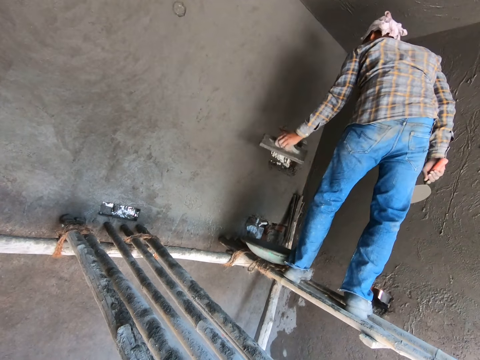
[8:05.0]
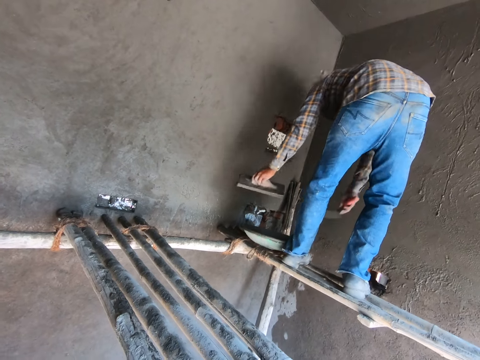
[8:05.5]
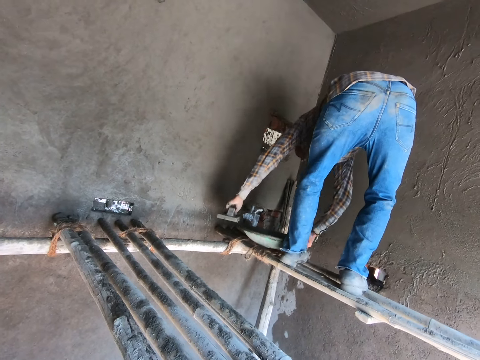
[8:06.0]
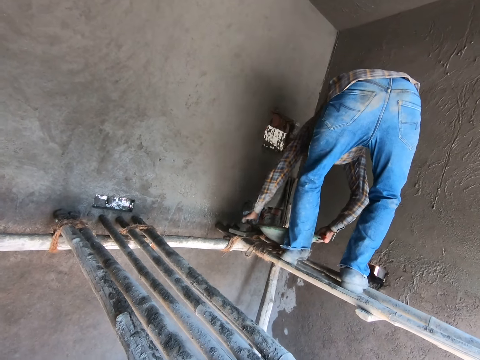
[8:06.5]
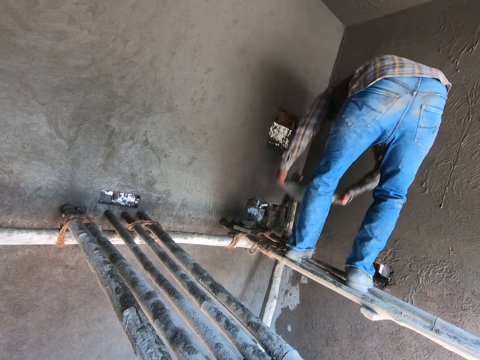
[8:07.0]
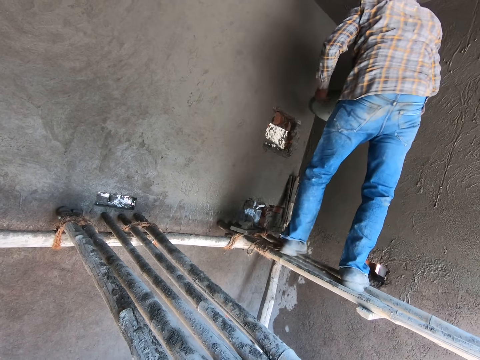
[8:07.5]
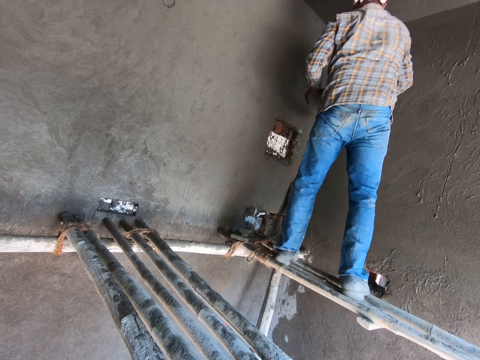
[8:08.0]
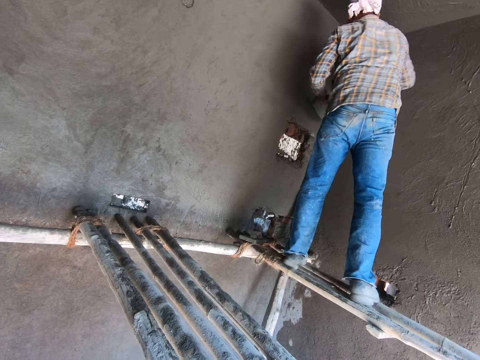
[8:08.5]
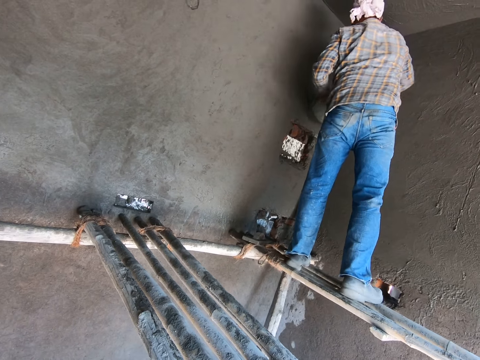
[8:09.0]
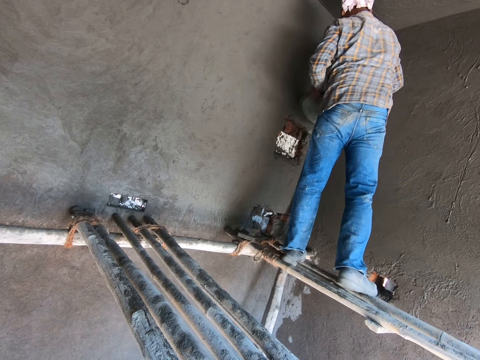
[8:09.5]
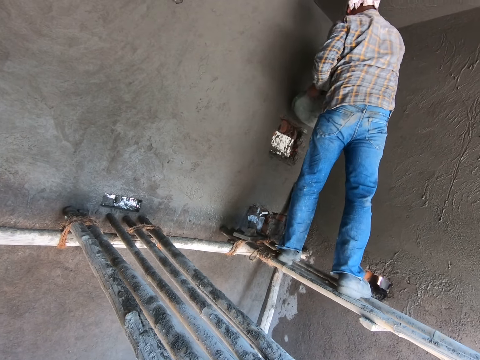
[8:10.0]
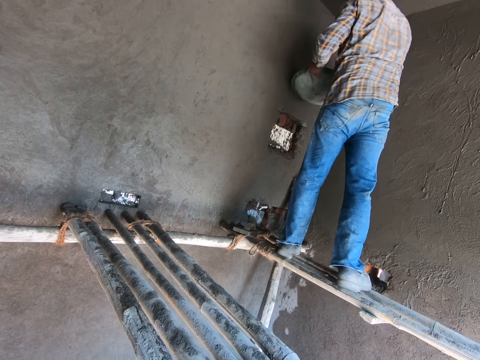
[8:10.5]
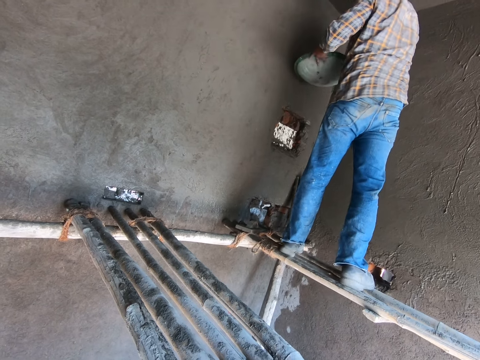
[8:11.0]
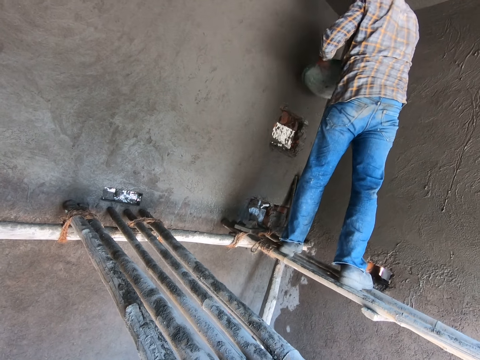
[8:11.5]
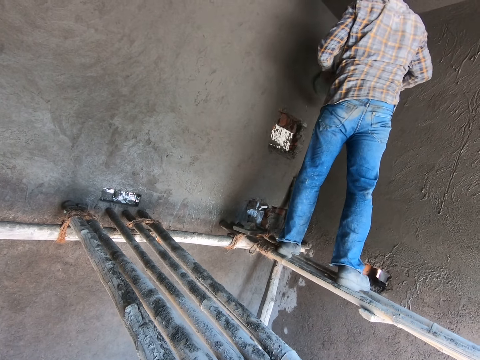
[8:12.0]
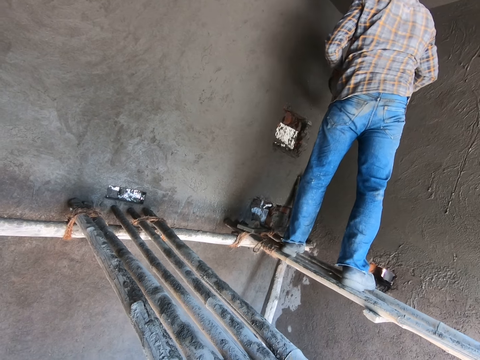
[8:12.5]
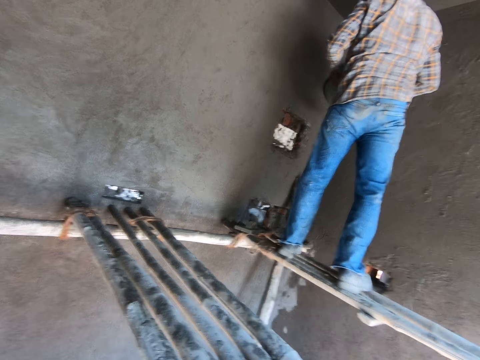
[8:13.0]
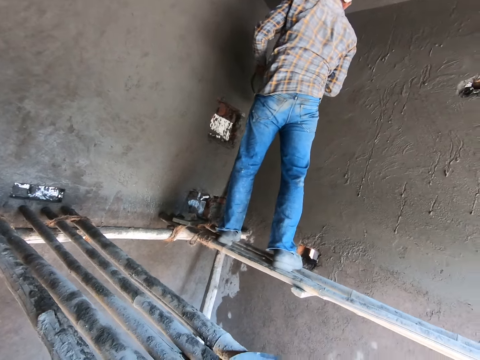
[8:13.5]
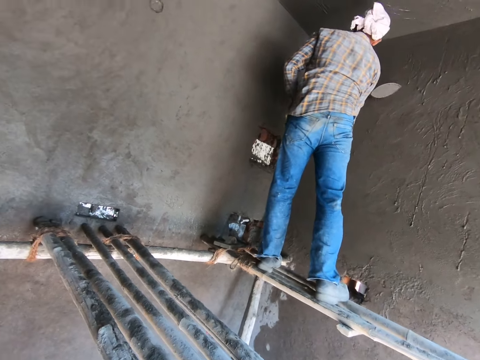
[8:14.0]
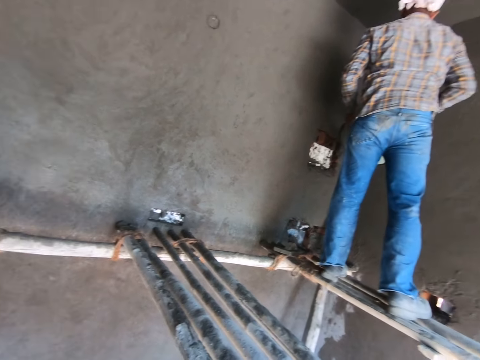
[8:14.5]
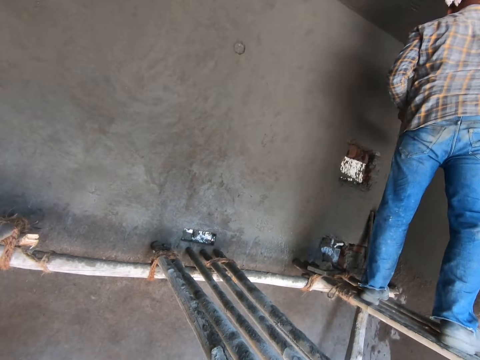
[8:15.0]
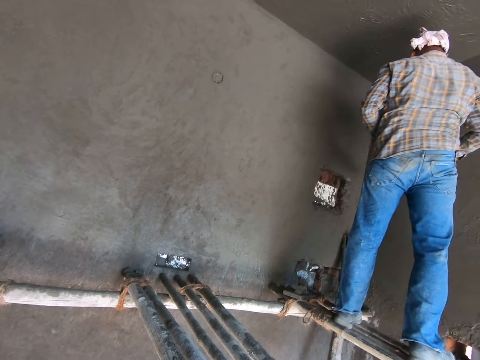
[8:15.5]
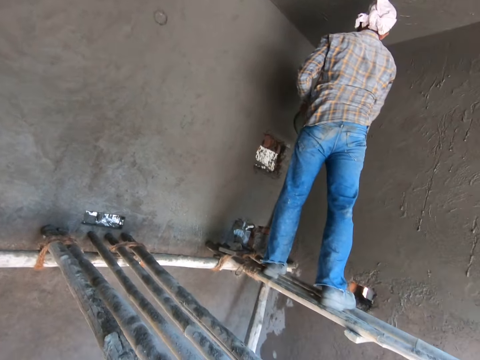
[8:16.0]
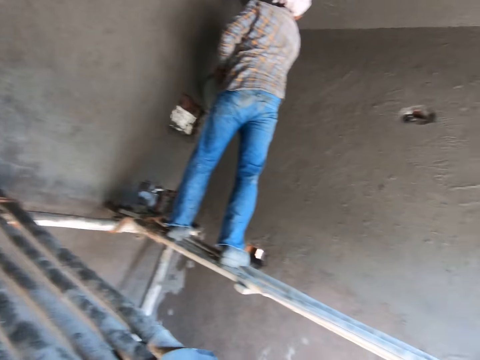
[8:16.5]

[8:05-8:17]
A man puts the float on the poles and takes the head pan or concrete pan from the pole. The man applies the cement mortar on the wall.

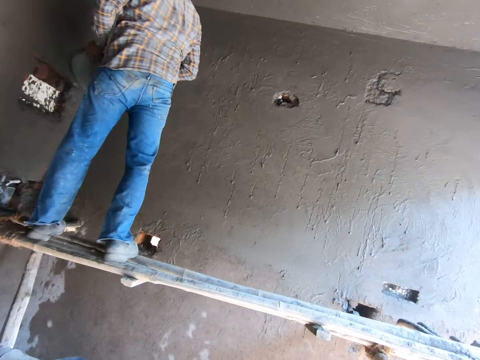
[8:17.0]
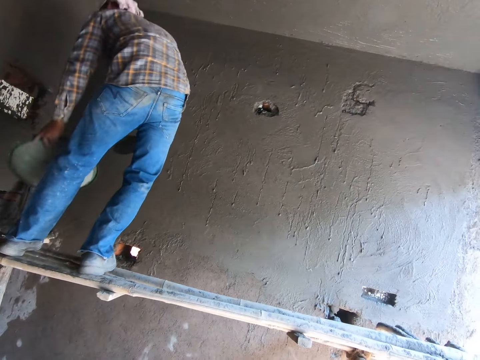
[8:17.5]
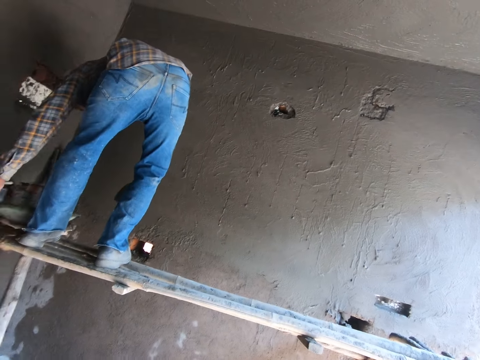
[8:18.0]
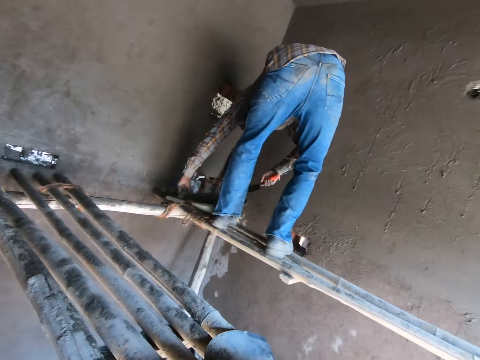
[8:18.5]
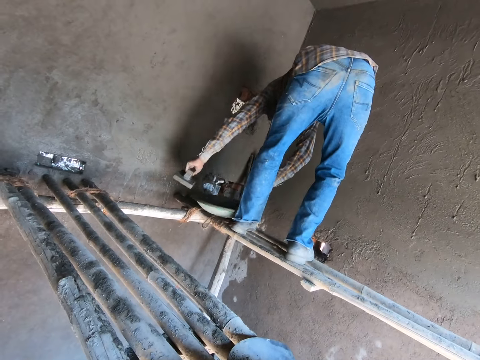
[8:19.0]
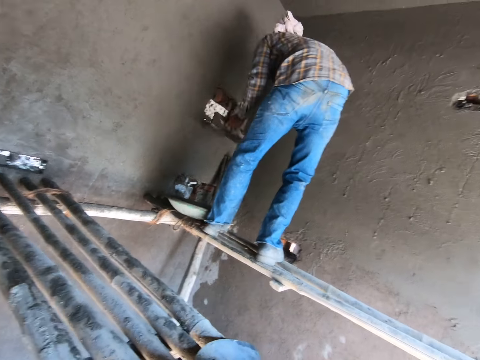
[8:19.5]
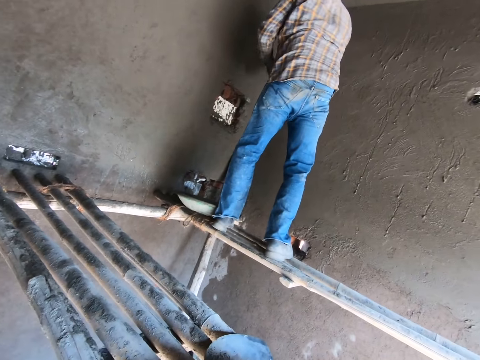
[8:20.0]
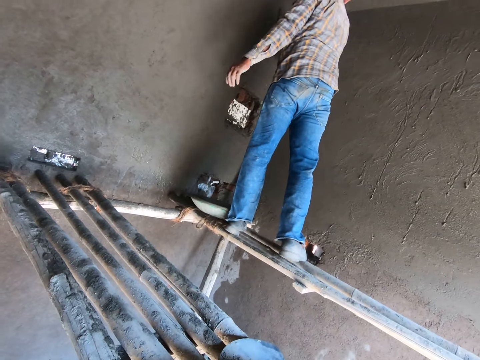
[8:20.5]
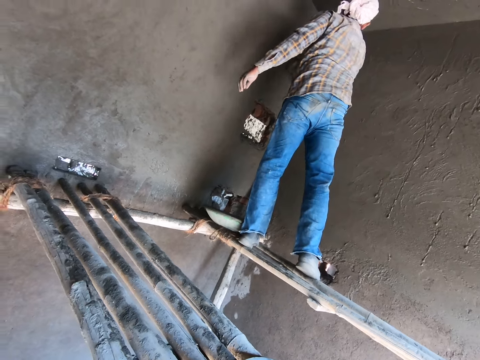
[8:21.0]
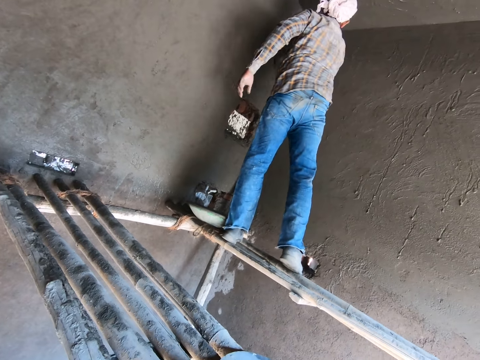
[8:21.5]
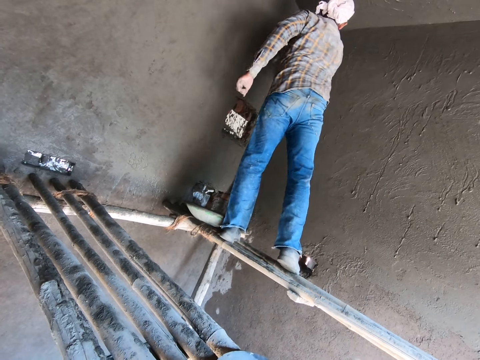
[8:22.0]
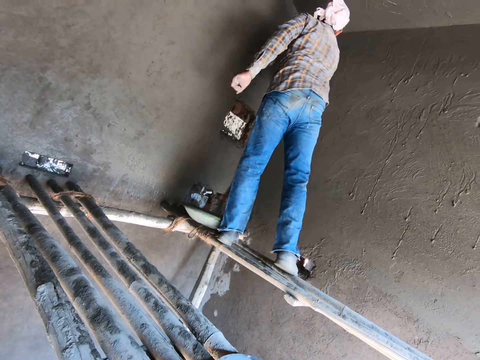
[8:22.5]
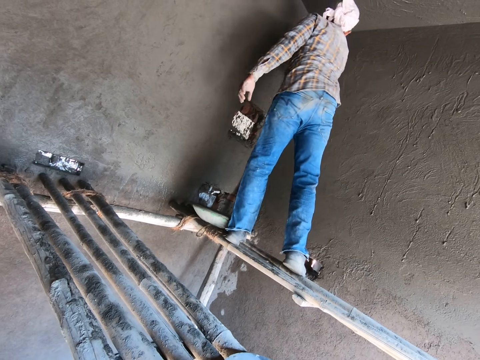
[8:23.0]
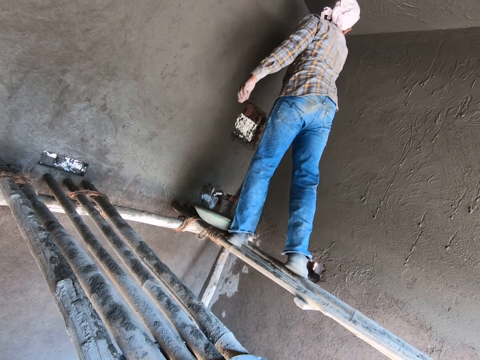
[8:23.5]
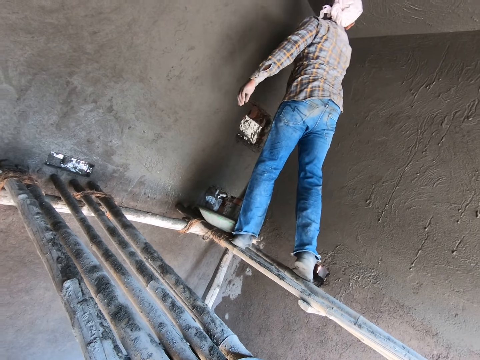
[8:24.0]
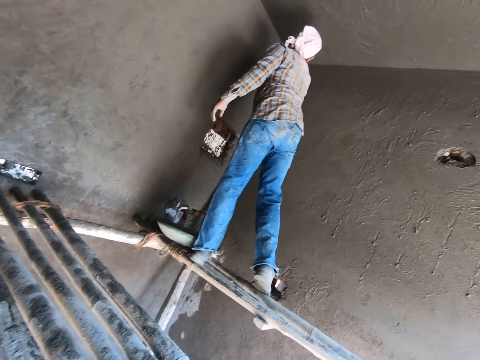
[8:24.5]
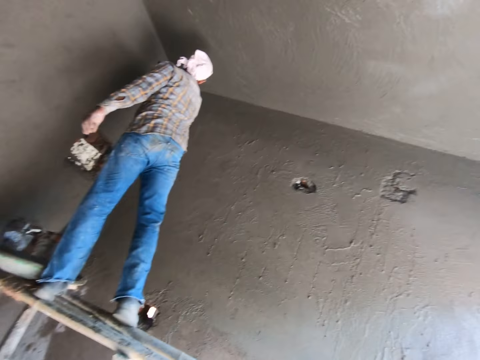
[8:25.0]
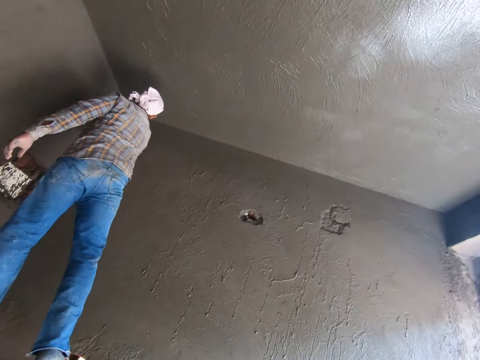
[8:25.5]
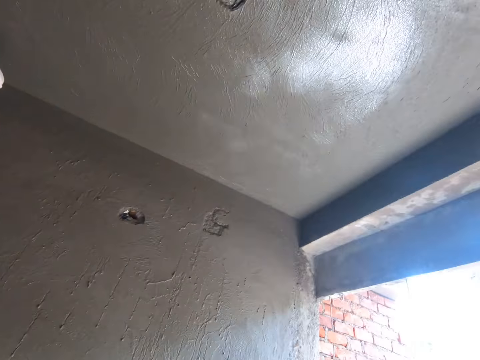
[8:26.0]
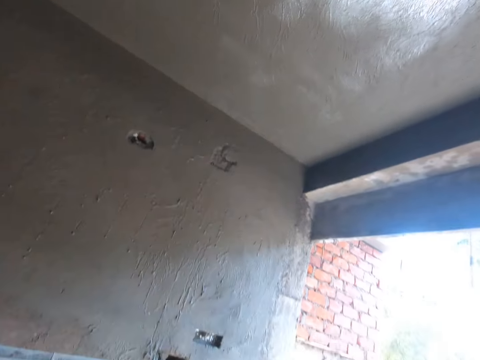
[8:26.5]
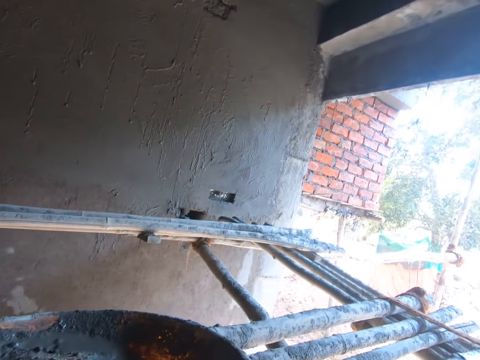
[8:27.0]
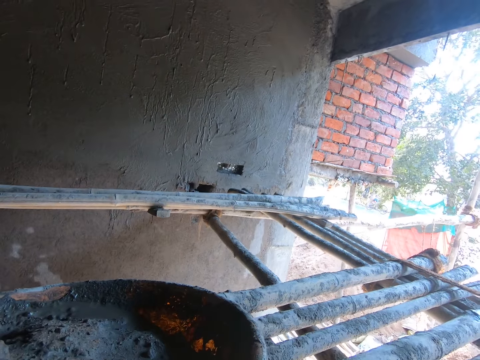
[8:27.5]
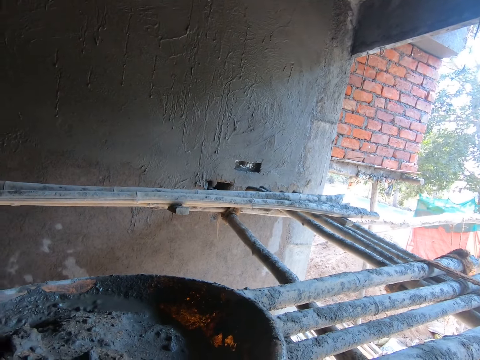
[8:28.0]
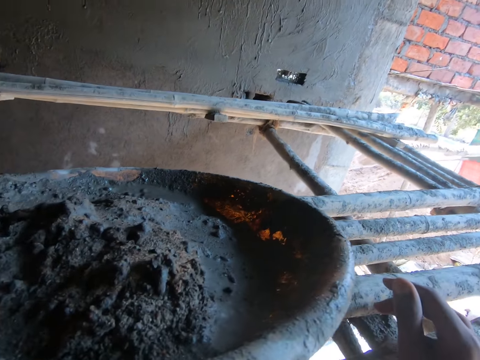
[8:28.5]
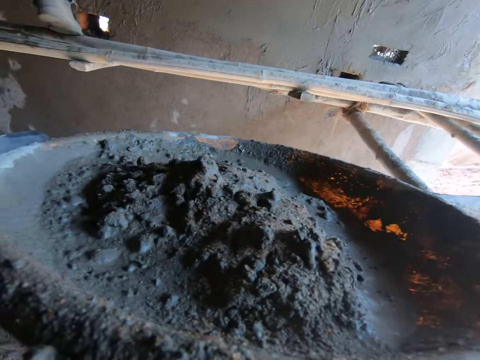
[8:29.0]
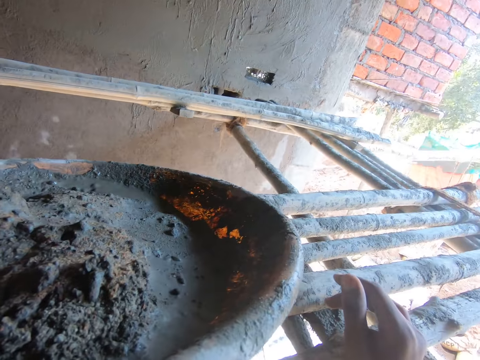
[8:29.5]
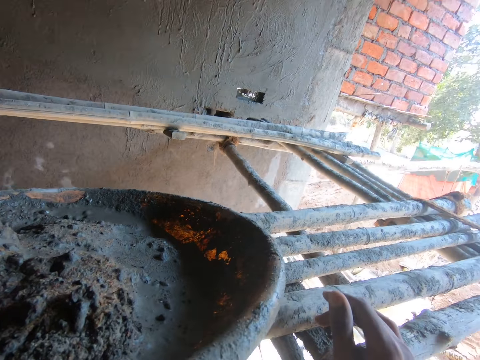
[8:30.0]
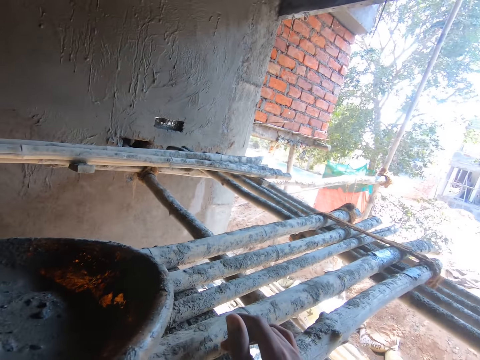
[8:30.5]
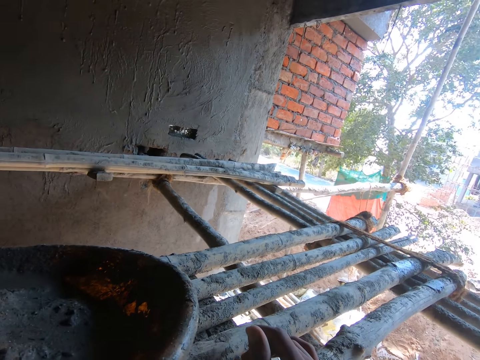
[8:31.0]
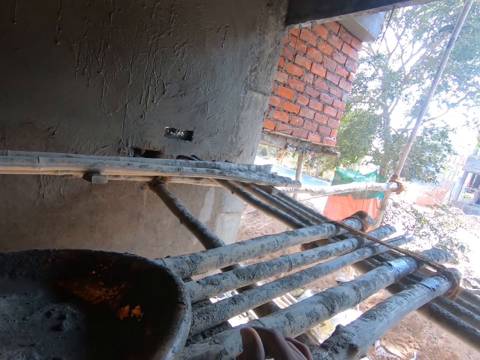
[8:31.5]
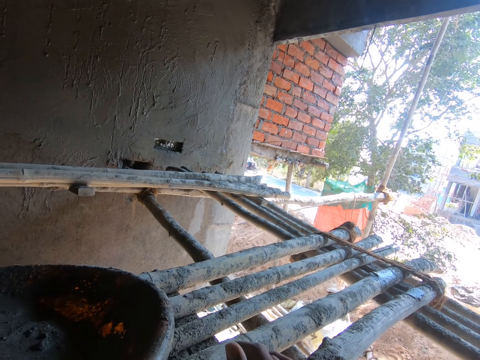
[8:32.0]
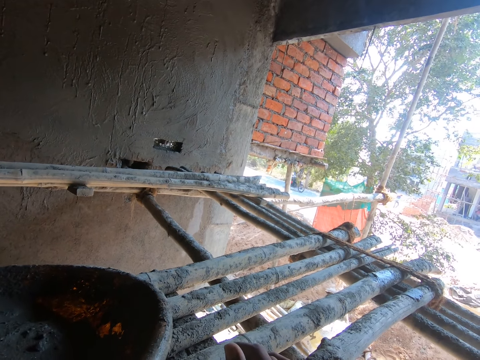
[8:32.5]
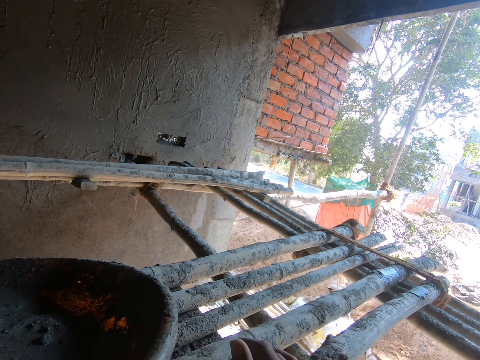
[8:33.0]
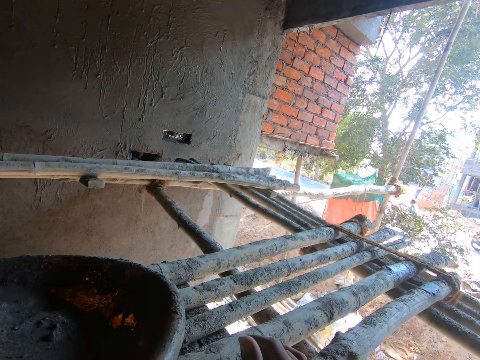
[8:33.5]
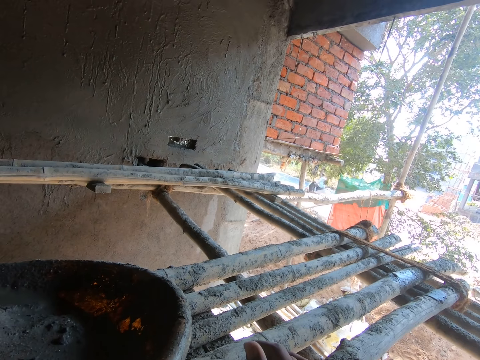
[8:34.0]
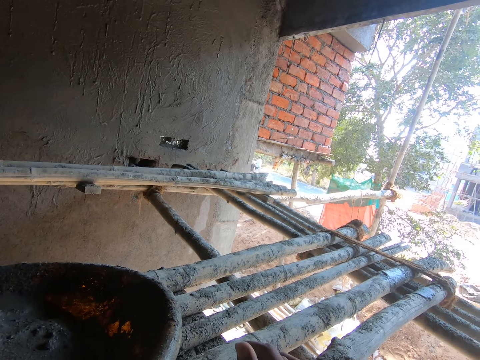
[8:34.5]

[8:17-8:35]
A man puts the head pan or concrete pan on the pole and takes the float from the pole. The man smoothens the wall with the float. The camera wearer walks around the construction site.
